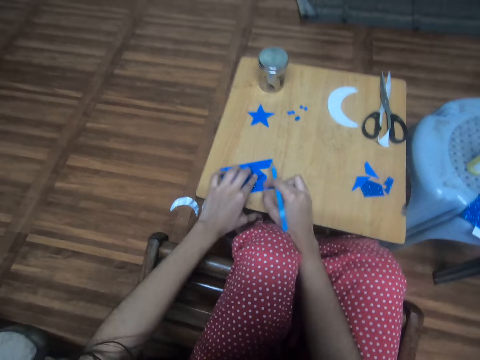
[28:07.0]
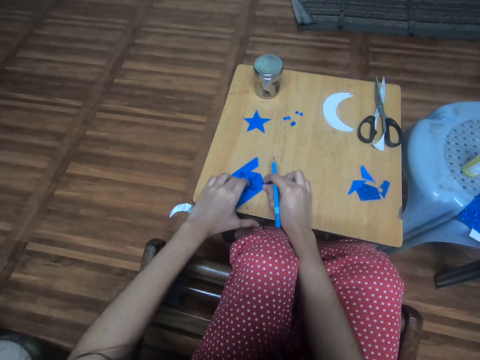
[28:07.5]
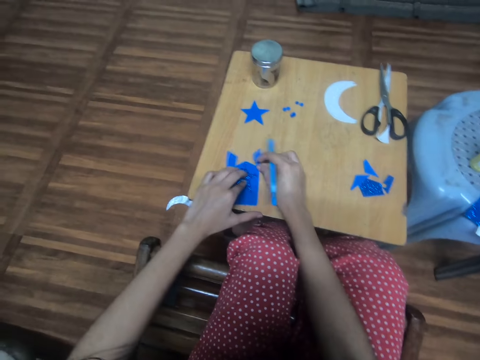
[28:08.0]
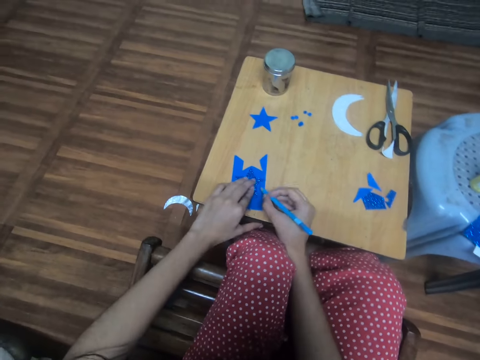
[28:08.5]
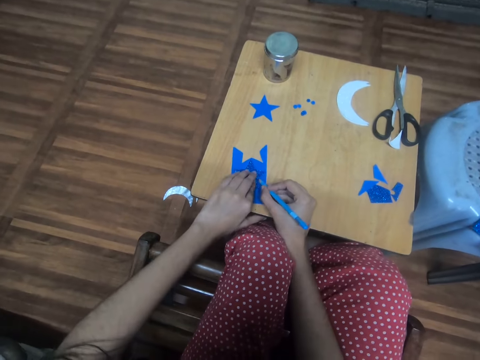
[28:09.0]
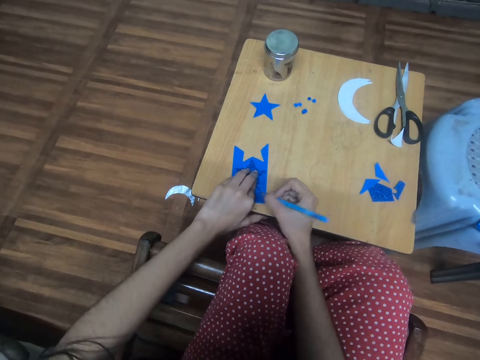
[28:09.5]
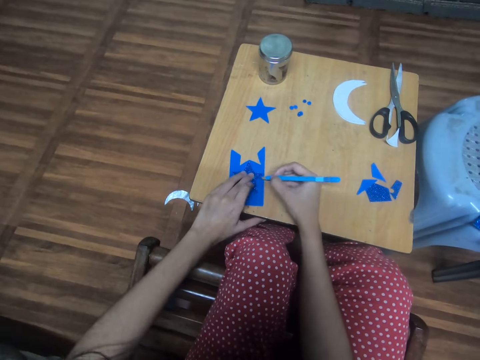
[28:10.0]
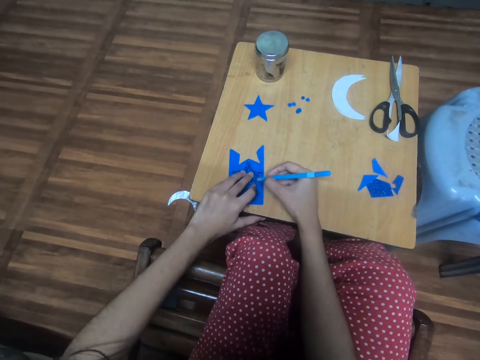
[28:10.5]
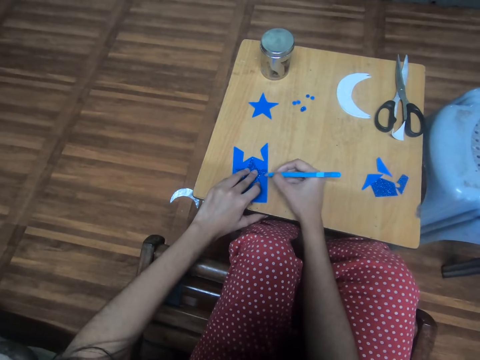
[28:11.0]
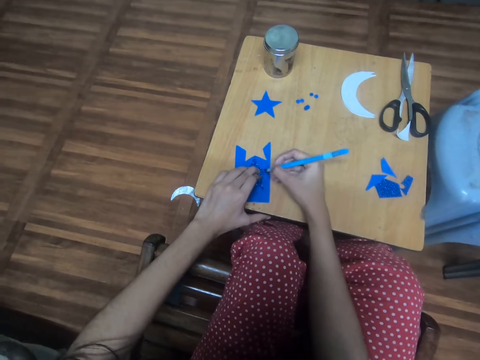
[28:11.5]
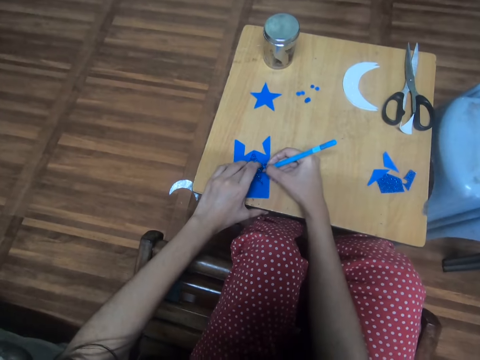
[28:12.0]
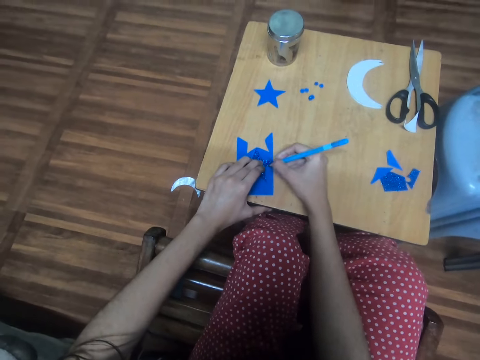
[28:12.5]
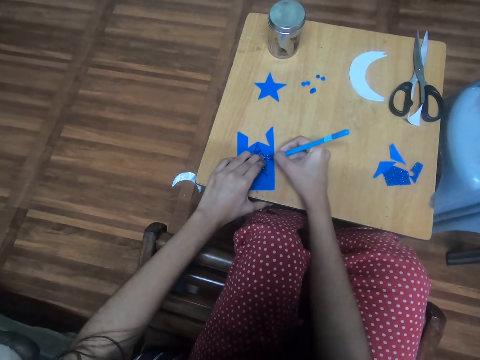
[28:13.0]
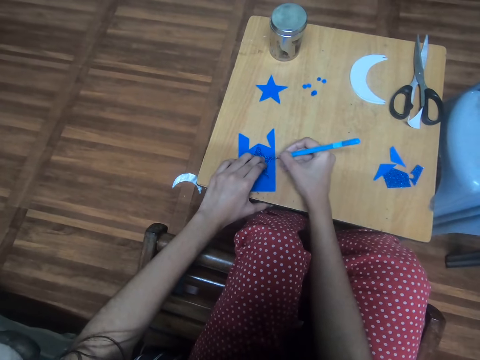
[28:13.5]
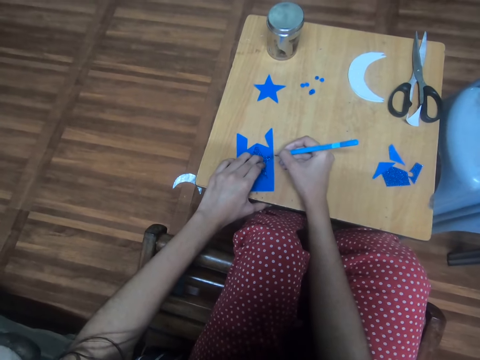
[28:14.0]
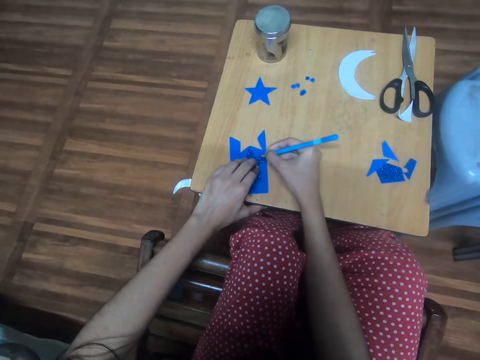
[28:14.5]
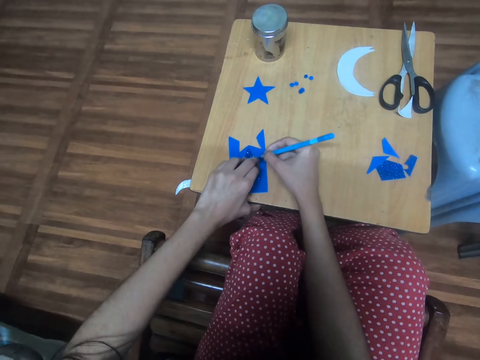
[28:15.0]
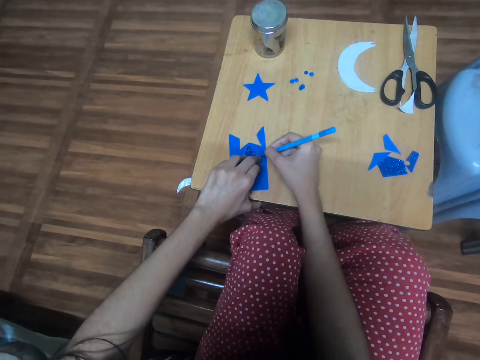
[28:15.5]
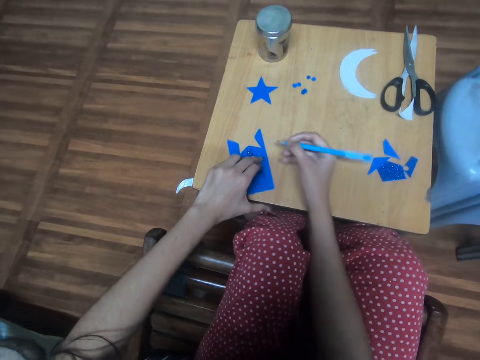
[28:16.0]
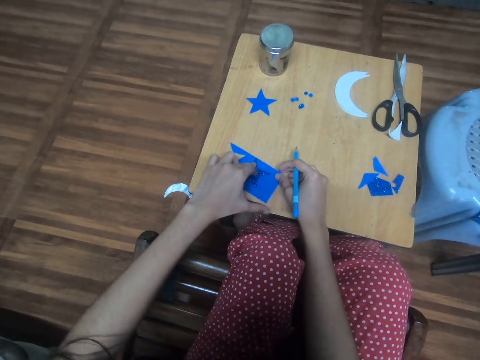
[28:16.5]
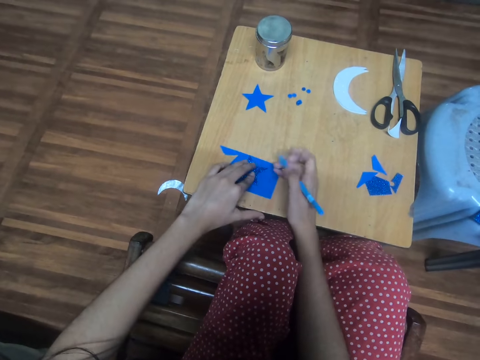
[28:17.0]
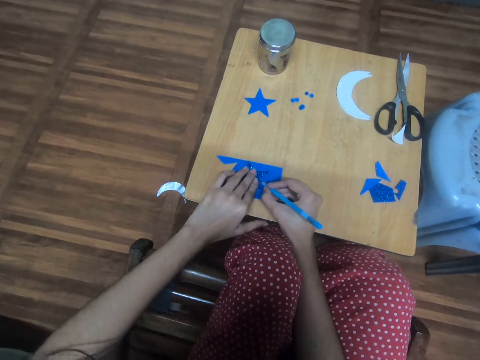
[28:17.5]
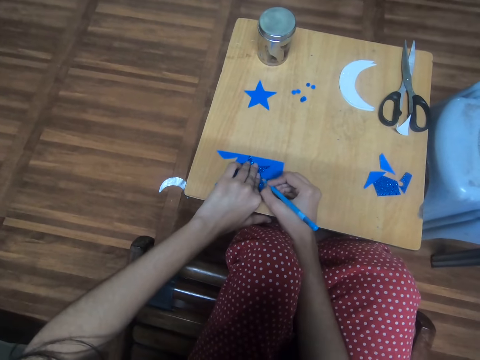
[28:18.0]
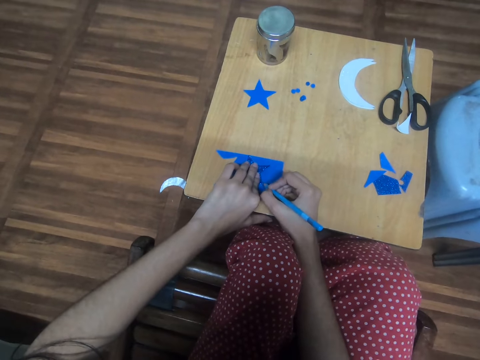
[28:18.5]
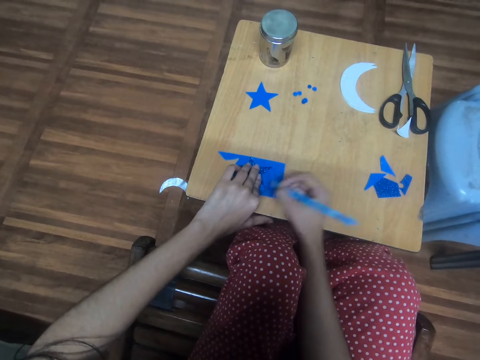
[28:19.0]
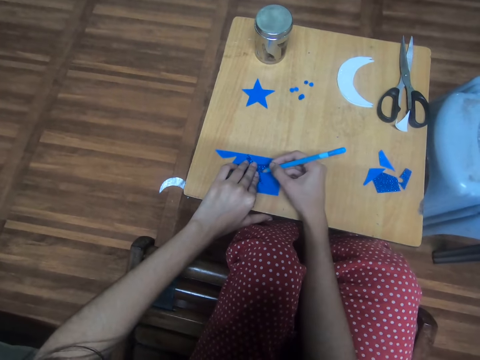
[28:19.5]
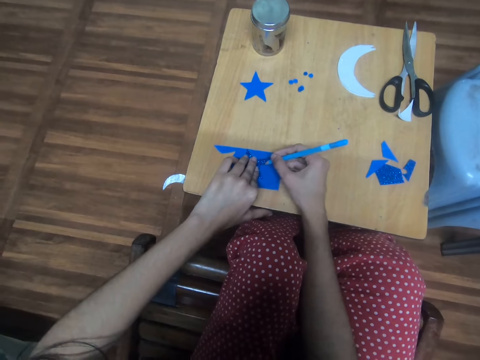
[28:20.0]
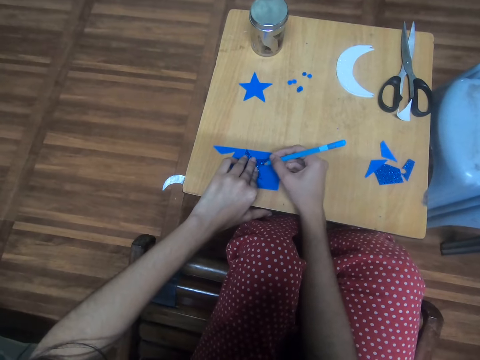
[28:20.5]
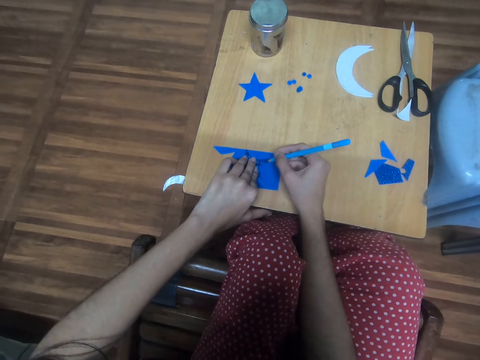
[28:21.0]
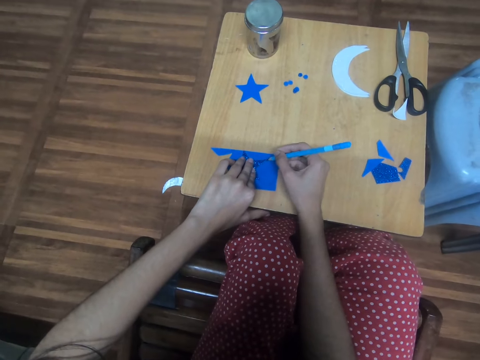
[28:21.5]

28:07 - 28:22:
The camera wearer turns the paper around. They mark on the piece of paper. They slightly turn the paper decor. They draw on the paper decor.

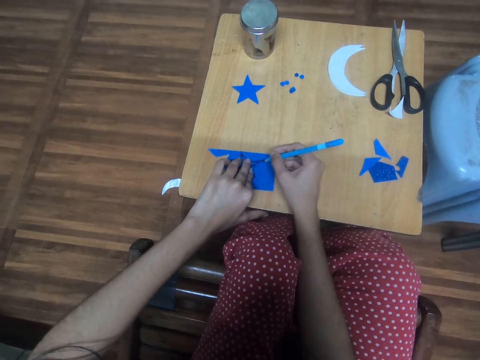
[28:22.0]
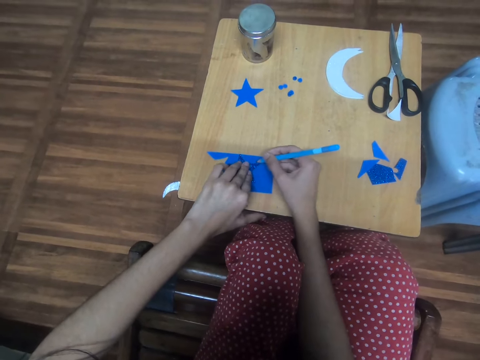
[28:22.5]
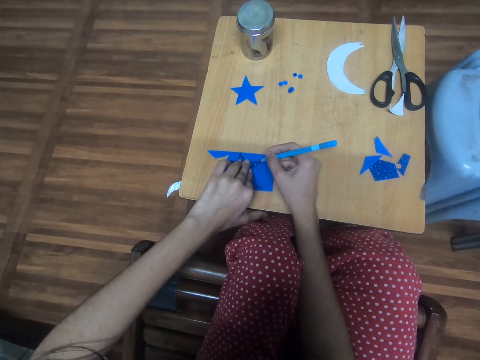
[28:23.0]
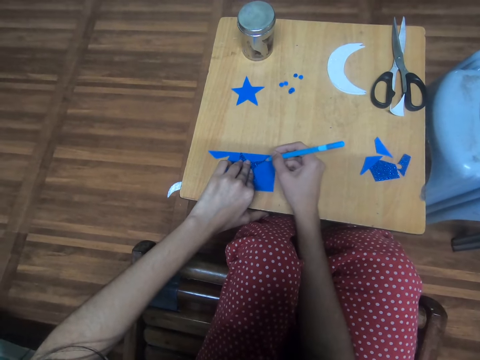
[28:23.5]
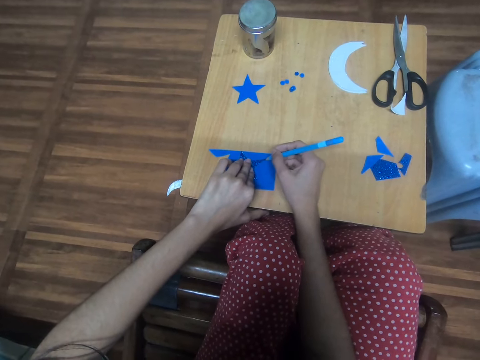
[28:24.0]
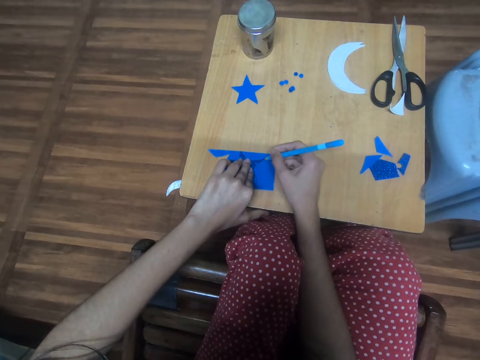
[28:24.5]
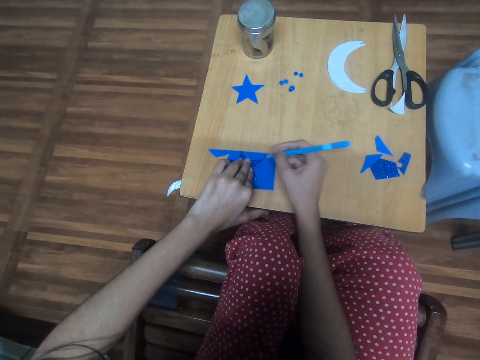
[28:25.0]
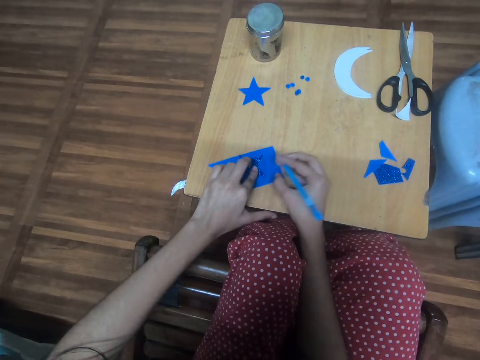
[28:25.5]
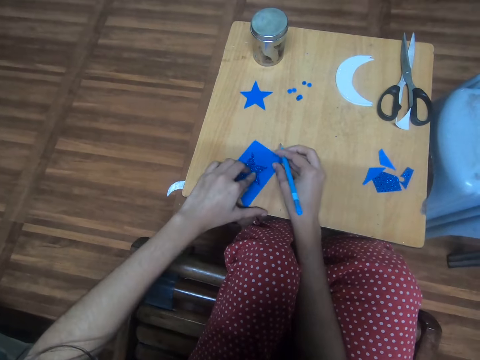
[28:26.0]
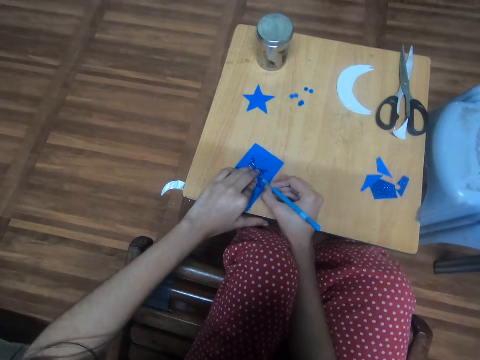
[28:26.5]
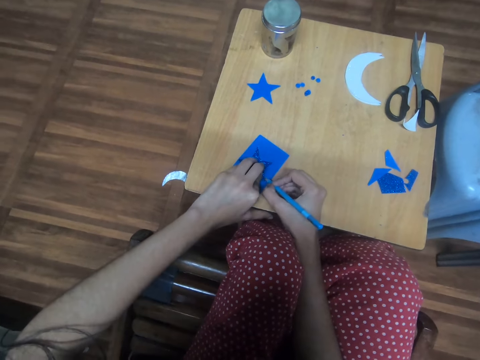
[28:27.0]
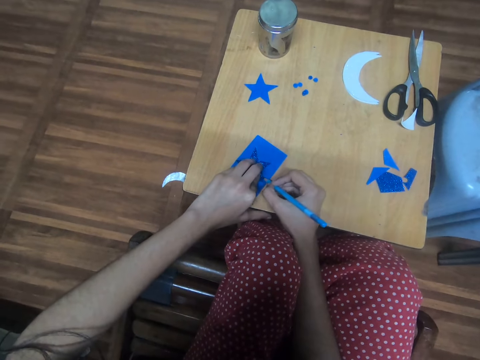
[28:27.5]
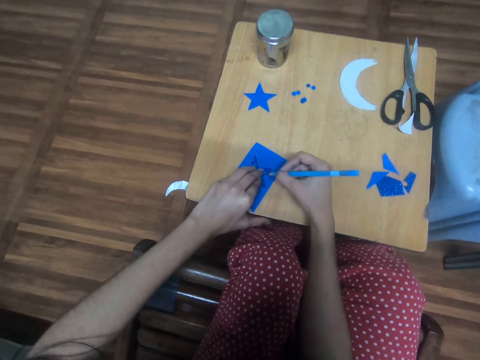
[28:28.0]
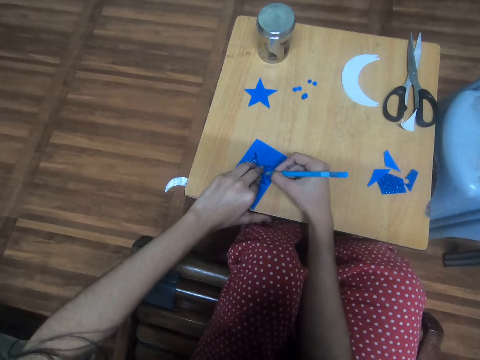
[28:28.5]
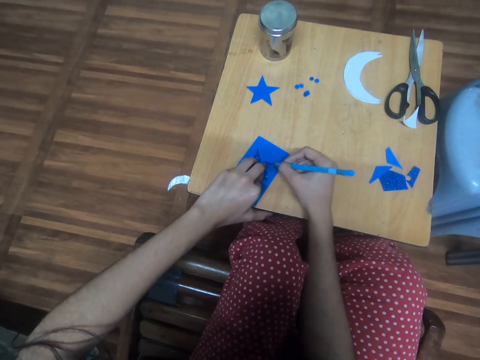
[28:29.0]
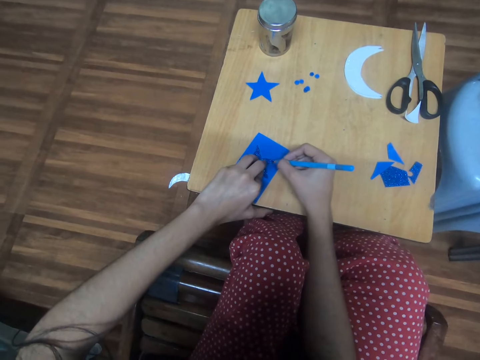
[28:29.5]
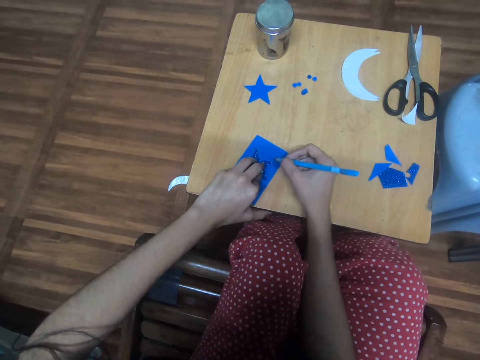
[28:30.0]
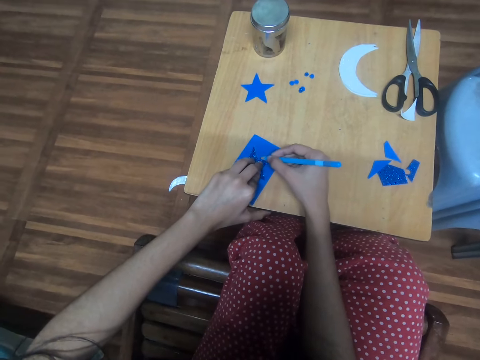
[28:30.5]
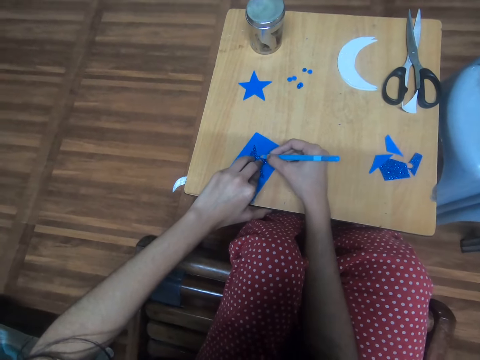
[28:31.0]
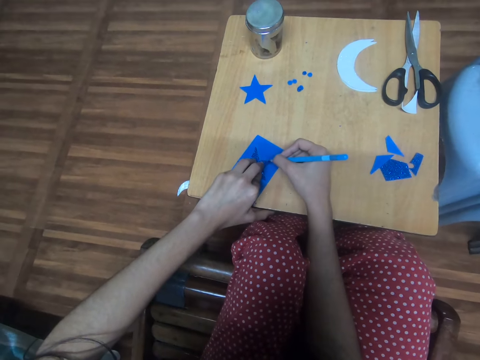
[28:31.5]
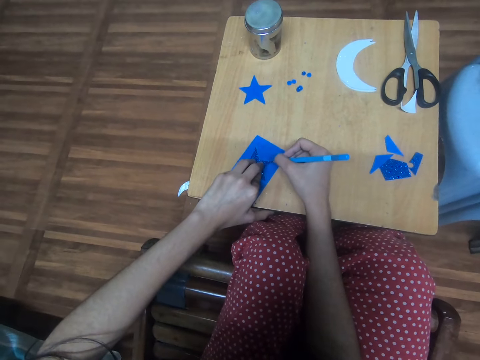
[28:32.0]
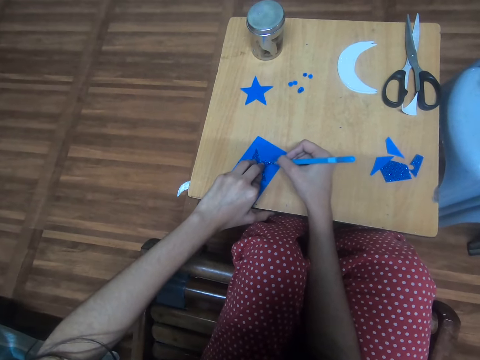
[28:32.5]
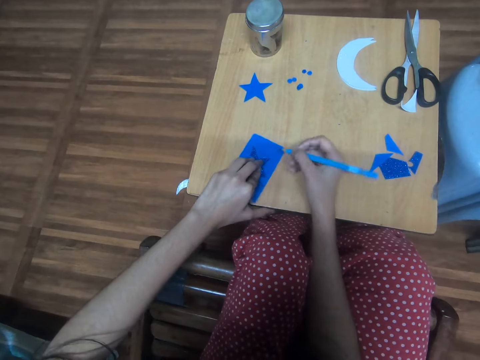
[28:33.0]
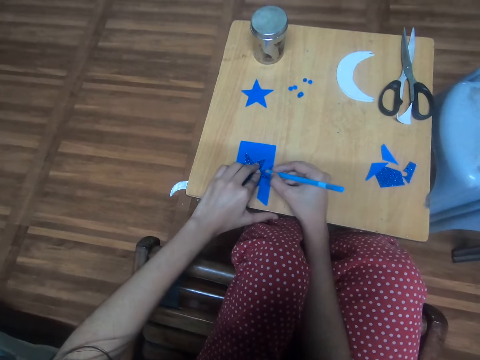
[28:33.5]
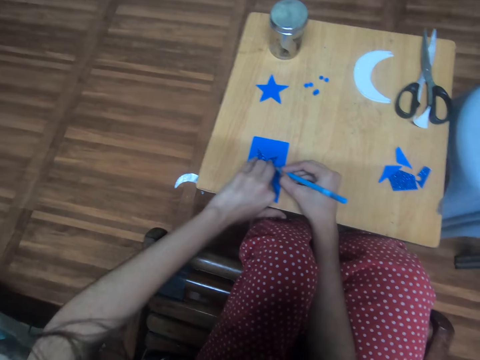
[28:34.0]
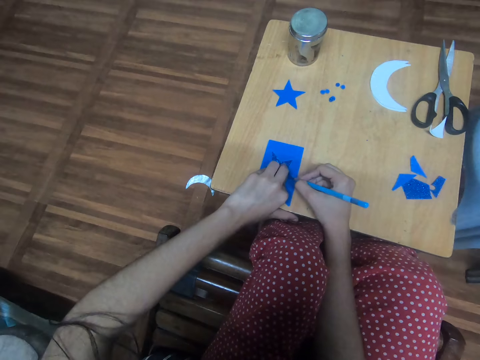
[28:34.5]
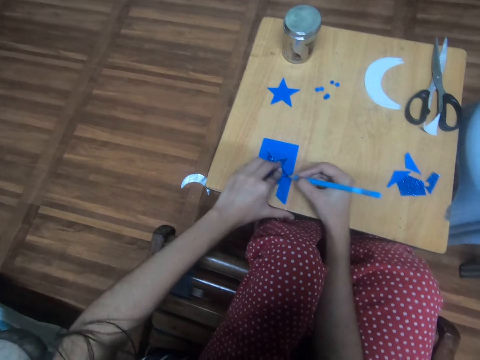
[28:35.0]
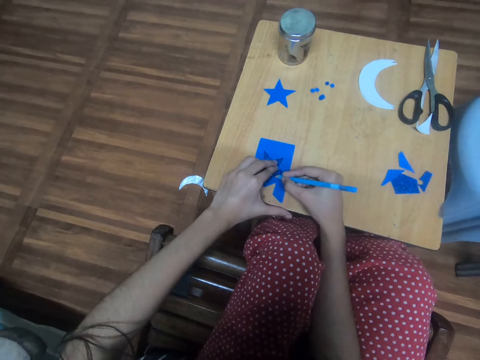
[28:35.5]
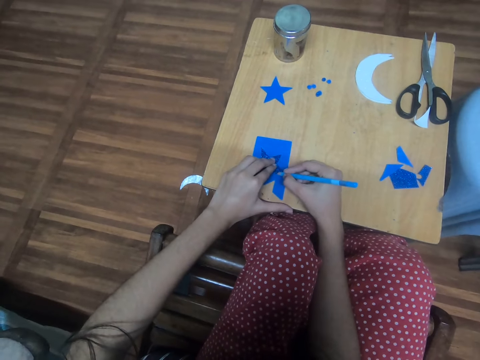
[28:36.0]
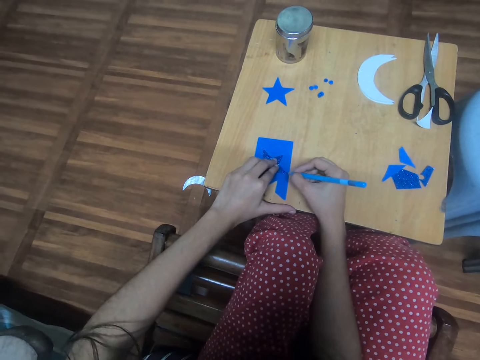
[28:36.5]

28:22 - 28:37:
The camera wearer slightly turns the paper decor. They draw on the paper decor. They slightly turn the paper decor. They draw on the paper decor.
